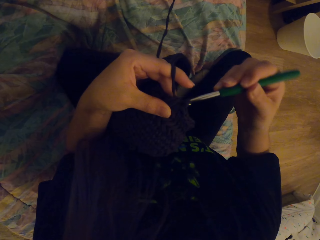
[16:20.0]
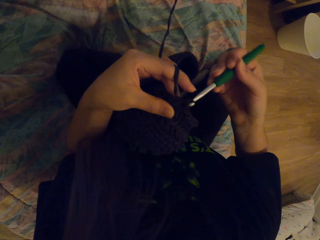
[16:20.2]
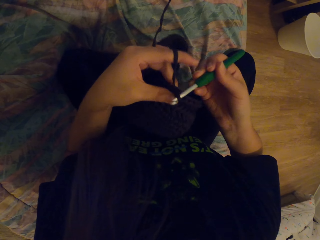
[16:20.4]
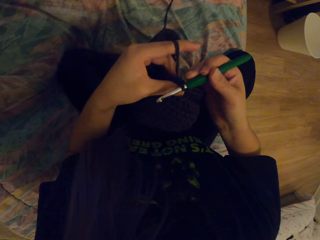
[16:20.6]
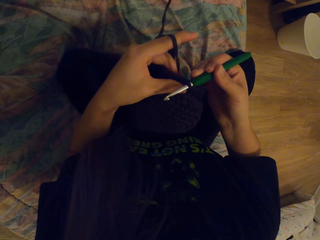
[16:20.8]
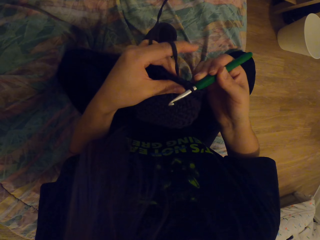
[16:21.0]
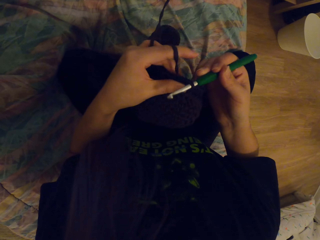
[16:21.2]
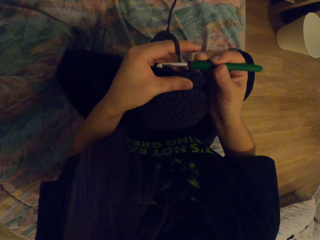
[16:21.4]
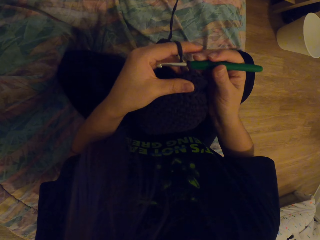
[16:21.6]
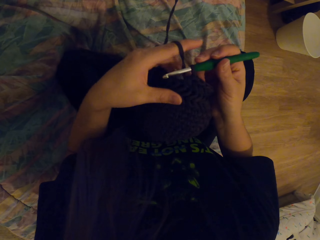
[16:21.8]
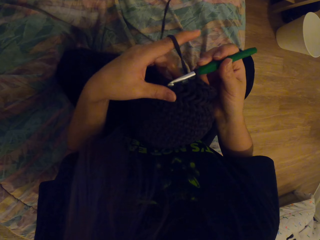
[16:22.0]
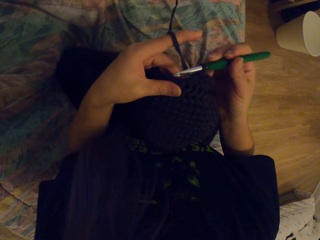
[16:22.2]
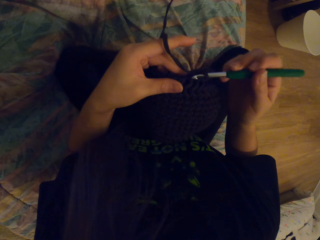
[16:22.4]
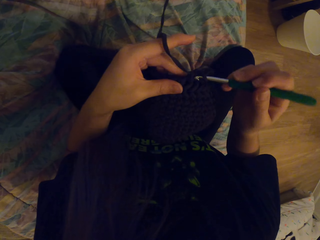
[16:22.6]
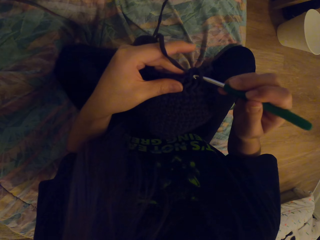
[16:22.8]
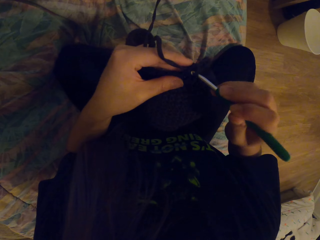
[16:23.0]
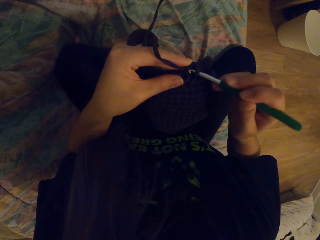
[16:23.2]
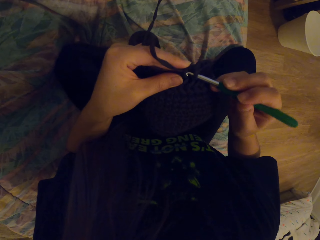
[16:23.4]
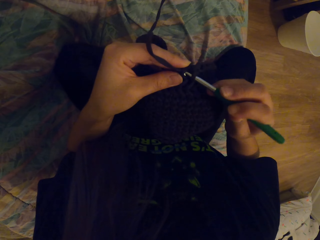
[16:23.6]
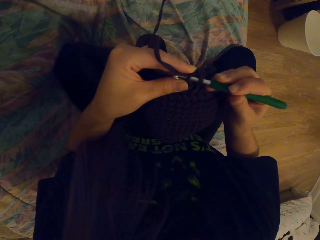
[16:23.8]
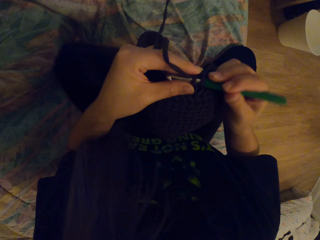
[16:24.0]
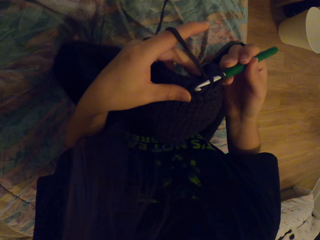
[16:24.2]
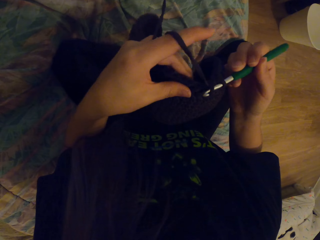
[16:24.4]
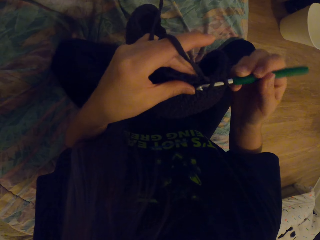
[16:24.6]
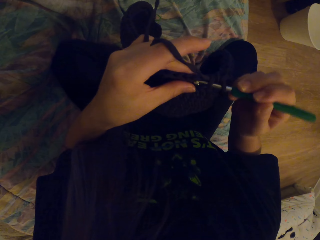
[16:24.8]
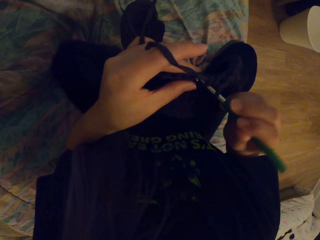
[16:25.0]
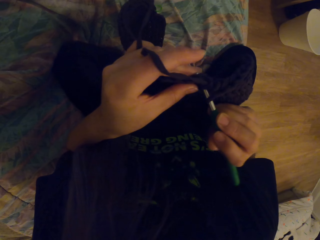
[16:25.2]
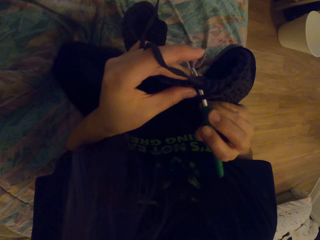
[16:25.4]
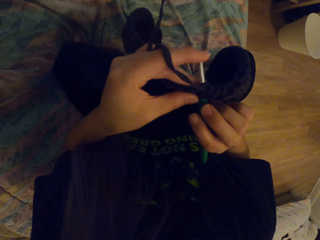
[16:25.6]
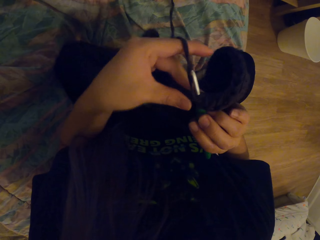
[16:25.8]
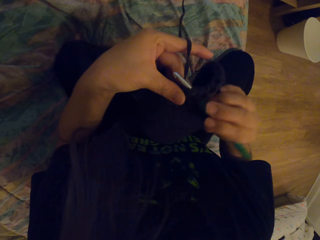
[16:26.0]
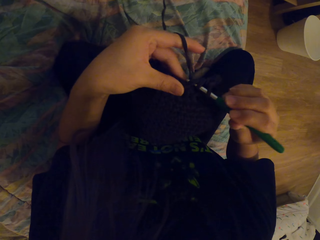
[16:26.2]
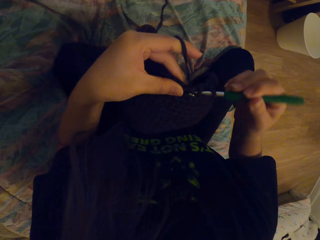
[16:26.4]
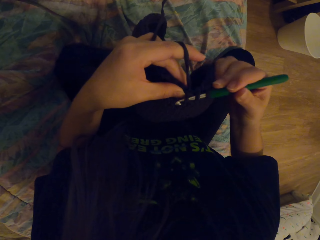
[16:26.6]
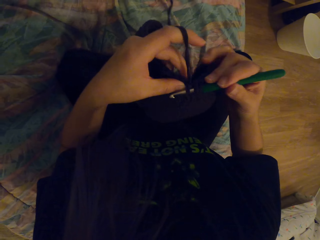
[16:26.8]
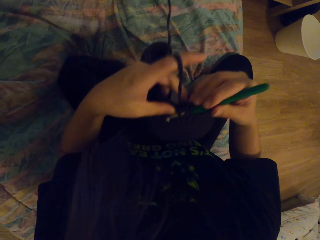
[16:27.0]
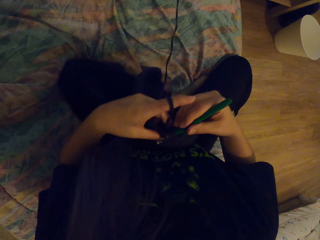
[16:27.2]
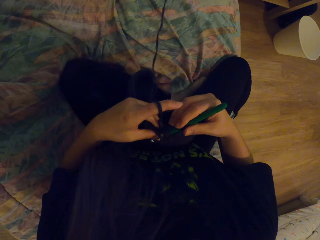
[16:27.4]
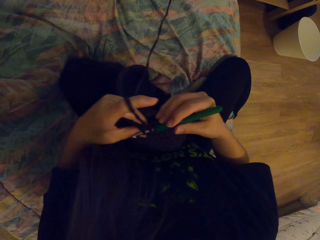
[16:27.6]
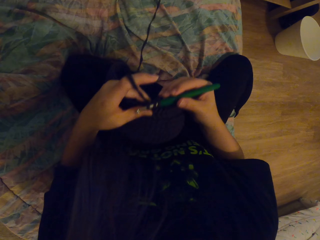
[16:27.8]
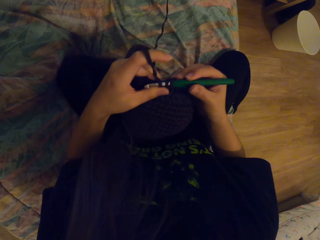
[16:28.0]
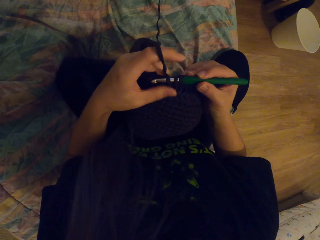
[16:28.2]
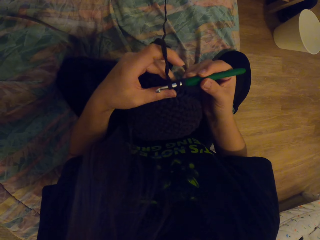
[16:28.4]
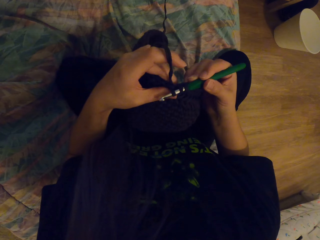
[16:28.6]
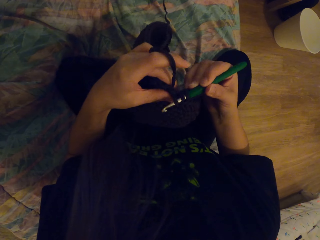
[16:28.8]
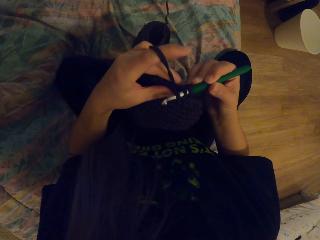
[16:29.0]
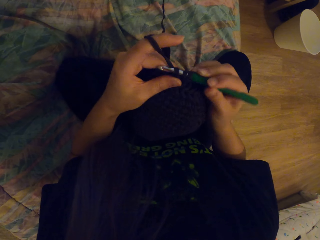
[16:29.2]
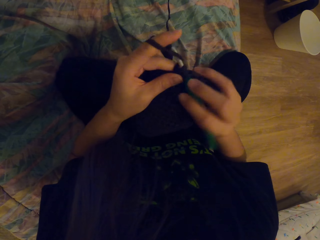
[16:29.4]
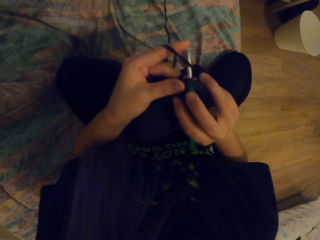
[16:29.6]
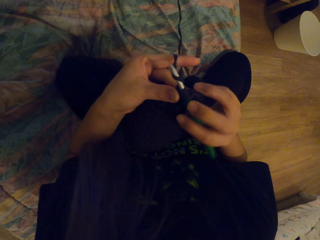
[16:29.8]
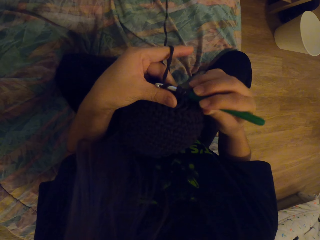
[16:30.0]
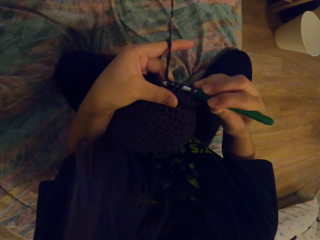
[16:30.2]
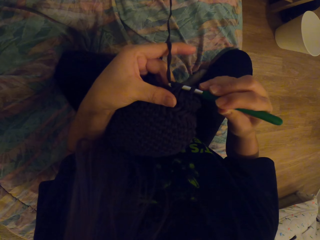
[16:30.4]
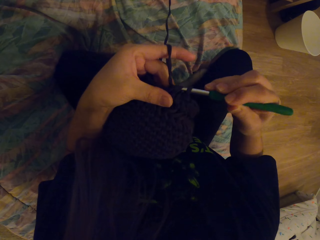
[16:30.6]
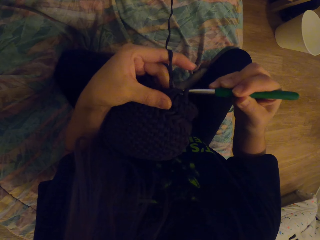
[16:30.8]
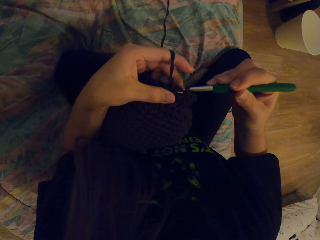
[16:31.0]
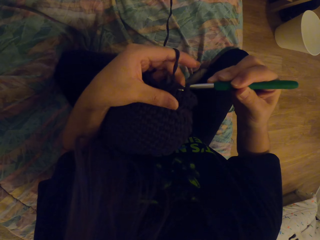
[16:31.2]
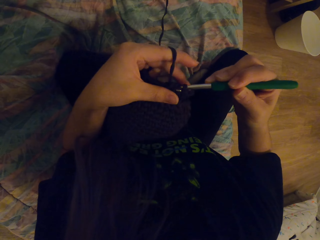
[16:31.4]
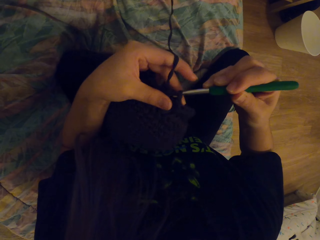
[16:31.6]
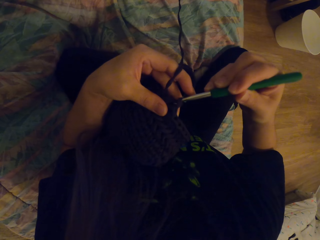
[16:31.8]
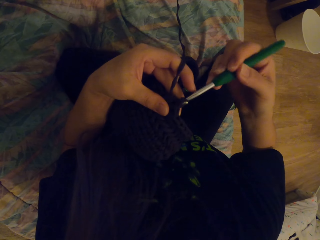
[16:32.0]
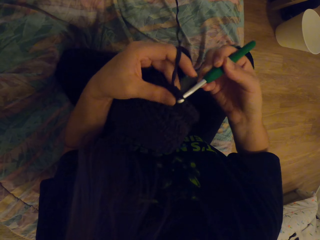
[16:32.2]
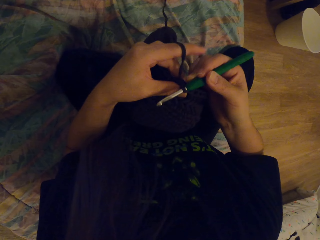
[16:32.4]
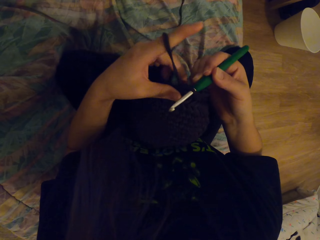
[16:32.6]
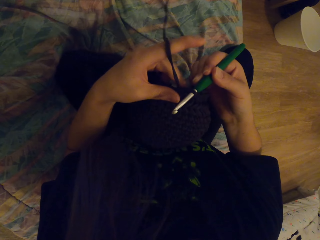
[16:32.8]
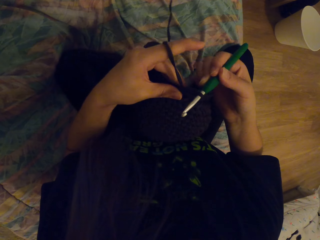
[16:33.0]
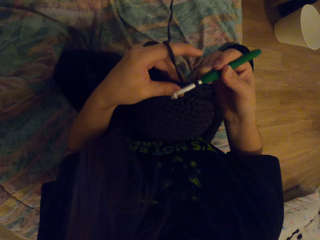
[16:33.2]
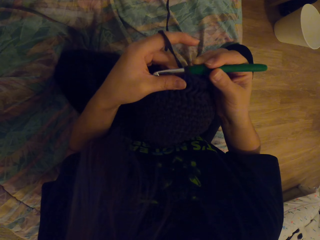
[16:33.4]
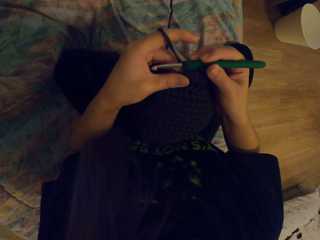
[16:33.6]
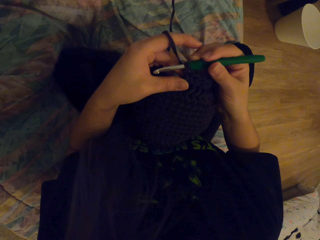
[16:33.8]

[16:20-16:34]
The camera wearer moves the fabric with the hand. They weave the fabric with the crochet.

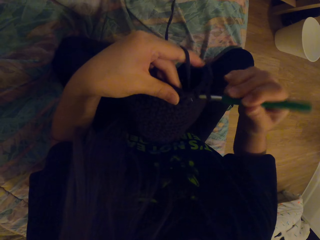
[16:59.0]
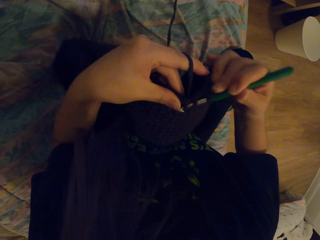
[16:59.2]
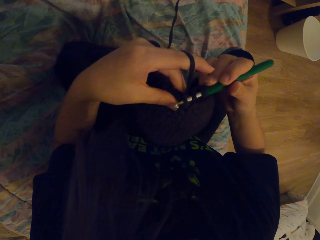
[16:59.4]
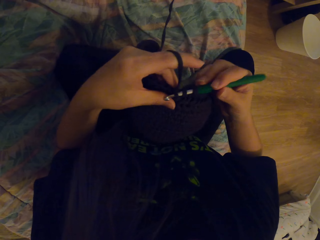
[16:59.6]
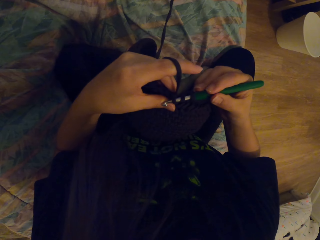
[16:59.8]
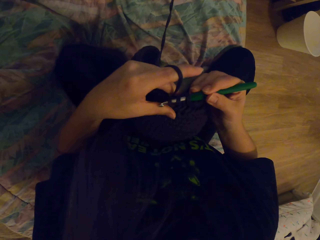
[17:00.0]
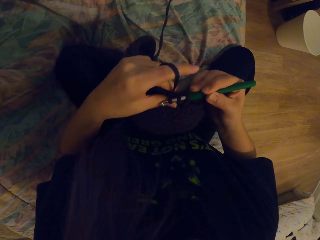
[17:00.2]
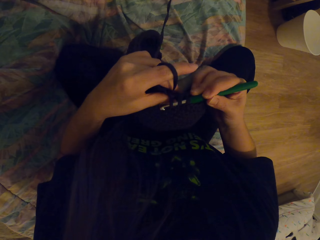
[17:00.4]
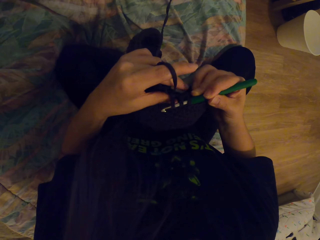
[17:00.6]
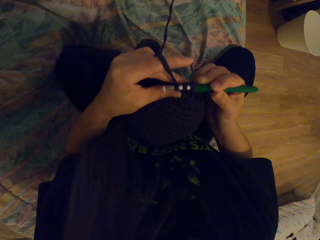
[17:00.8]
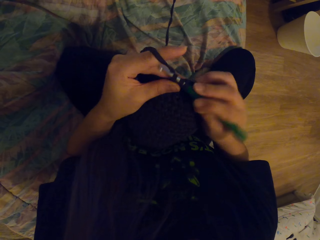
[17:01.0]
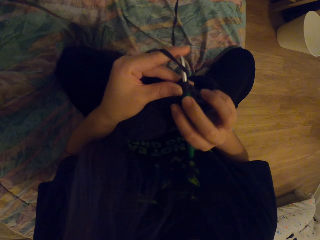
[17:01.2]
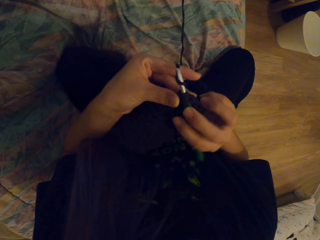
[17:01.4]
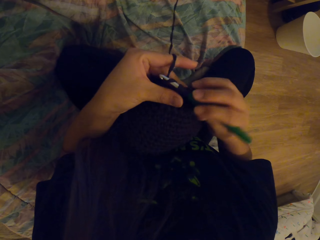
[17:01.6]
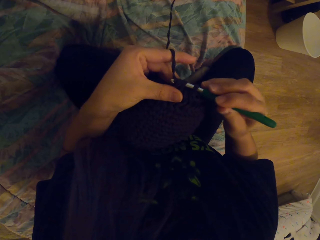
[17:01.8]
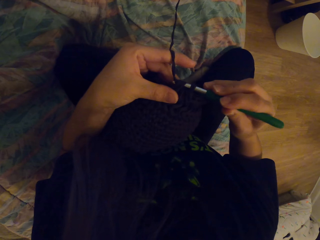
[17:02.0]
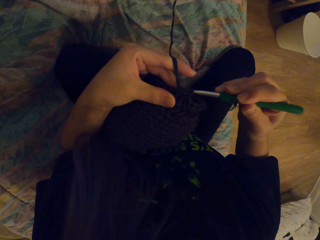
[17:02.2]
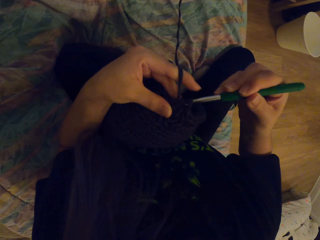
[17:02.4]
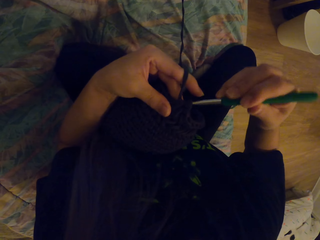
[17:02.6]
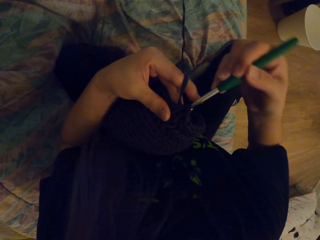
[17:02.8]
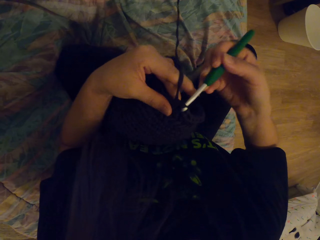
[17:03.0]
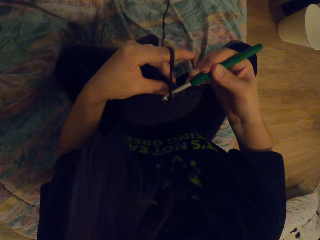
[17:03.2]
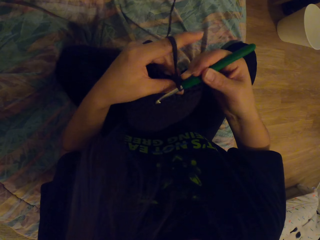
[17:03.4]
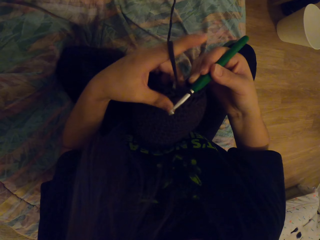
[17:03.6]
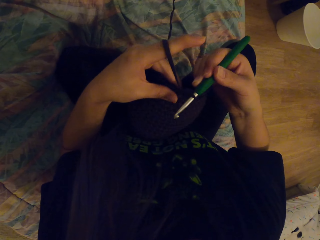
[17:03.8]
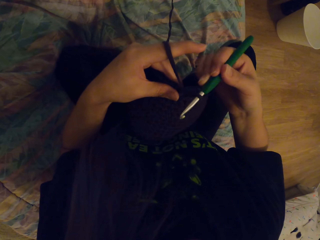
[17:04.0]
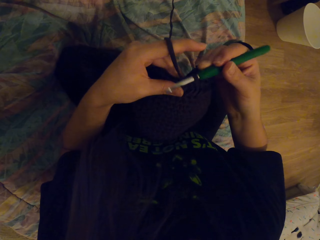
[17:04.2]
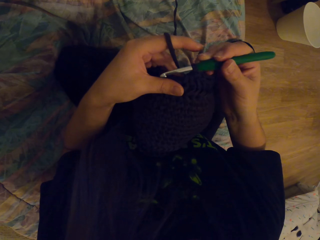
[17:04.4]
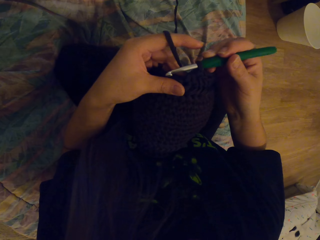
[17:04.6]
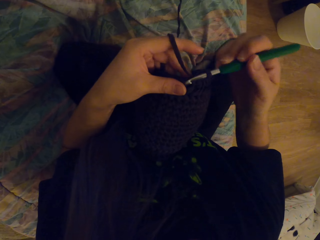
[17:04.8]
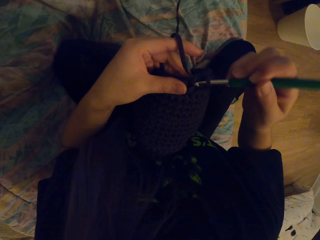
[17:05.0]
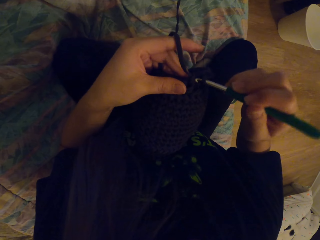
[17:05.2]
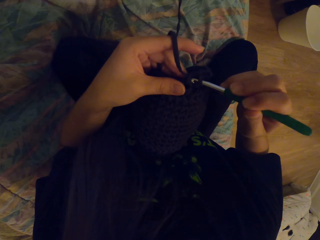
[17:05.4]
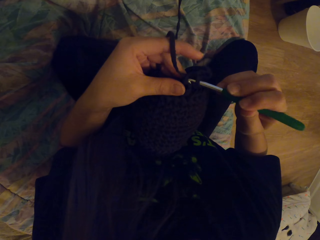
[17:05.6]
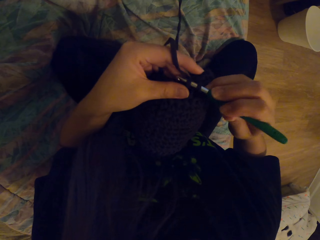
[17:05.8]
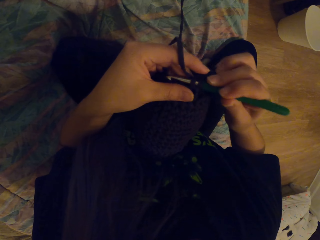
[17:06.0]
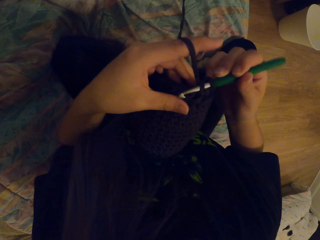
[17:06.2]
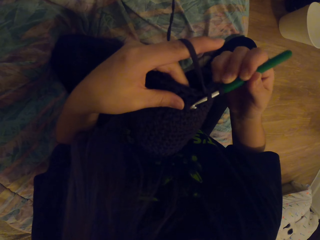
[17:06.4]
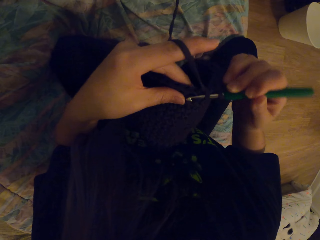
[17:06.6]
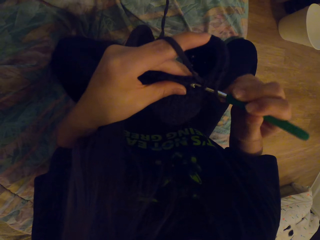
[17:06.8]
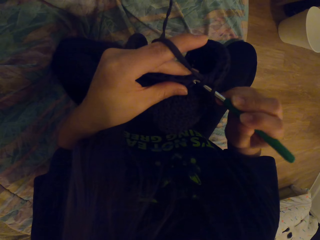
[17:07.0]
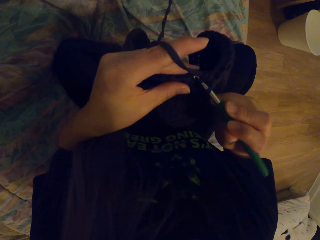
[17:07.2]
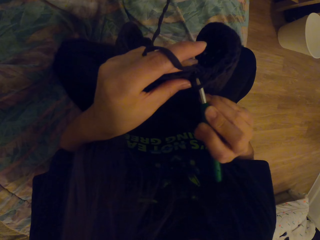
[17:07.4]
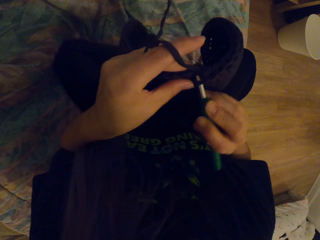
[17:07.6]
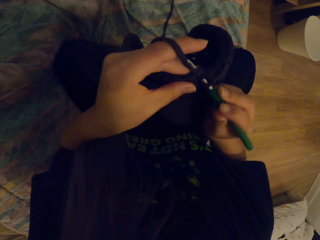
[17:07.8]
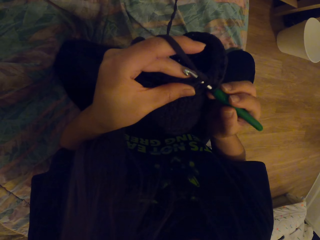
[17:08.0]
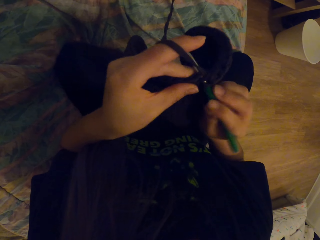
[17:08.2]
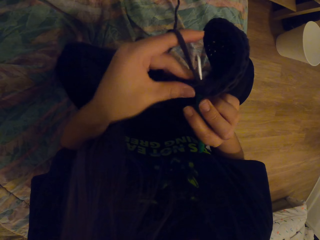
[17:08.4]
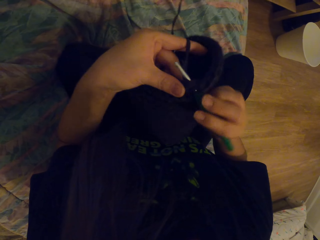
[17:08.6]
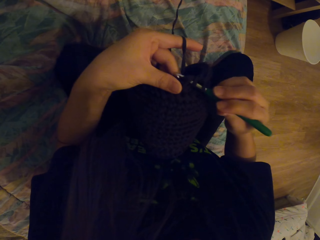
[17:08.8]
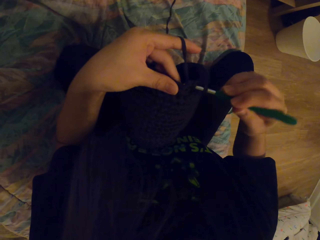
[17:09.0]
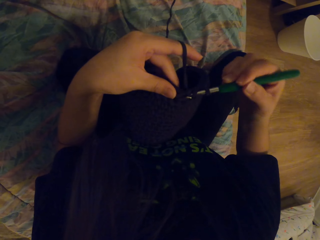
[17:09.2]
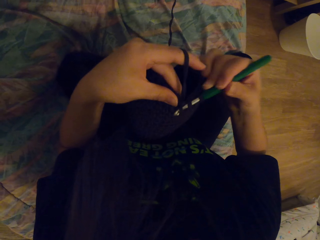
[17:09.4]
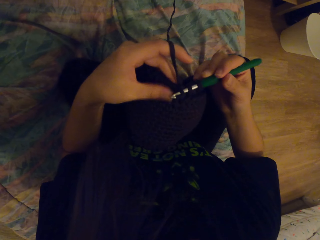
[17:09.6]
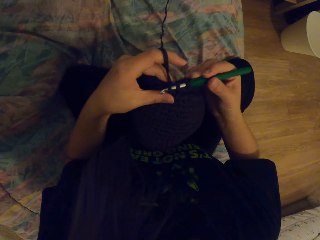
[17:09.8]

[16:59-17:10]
The camera wearer touches the fabric with the hand. They weave the fabric with the crochet. They insert the crochet in the fabric. They weave the fabric with the crochet.
